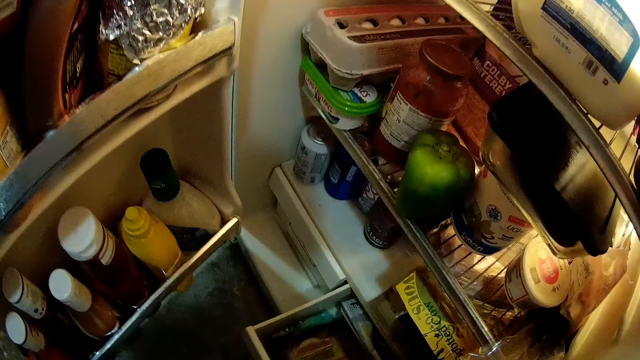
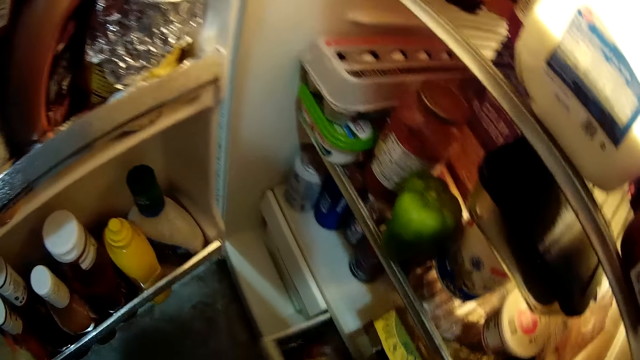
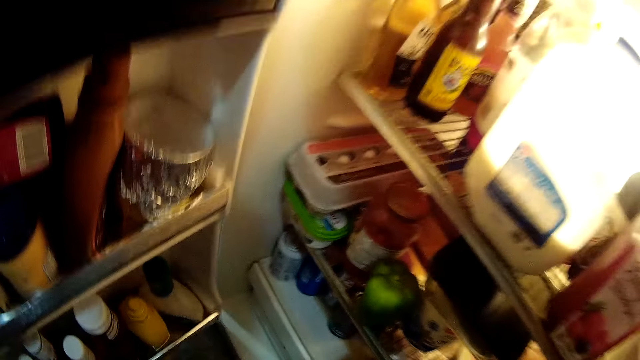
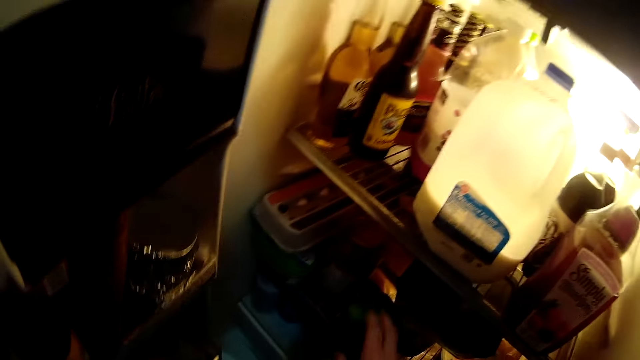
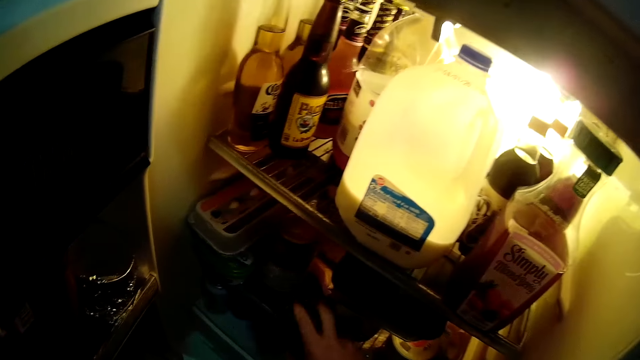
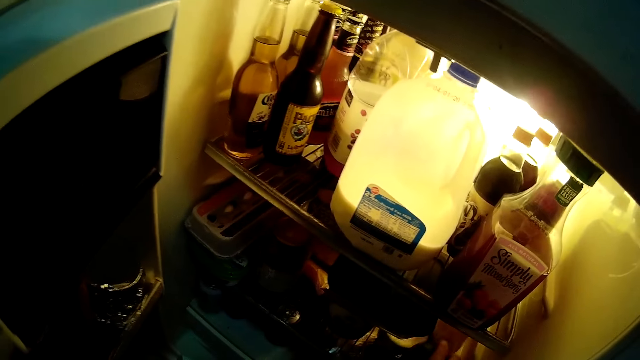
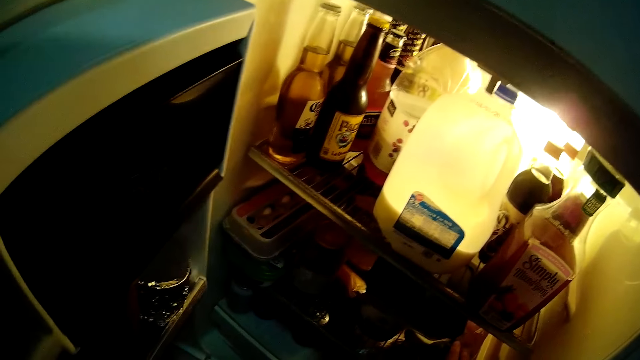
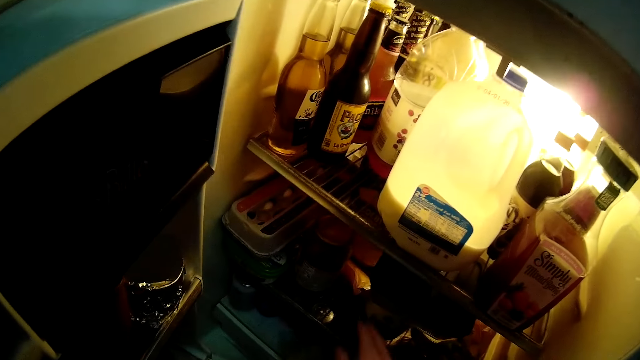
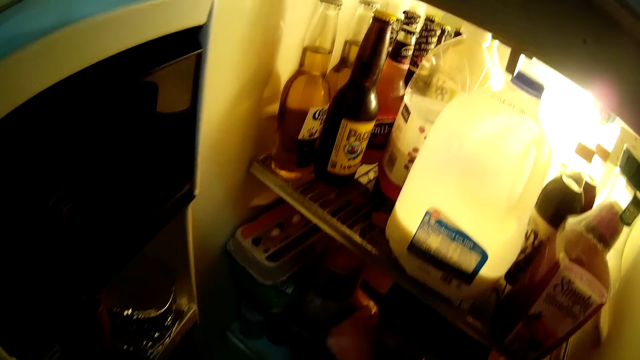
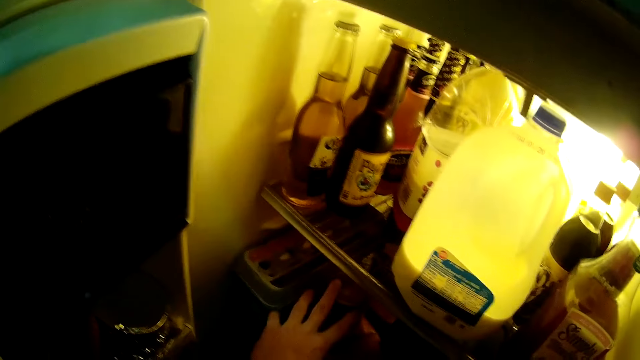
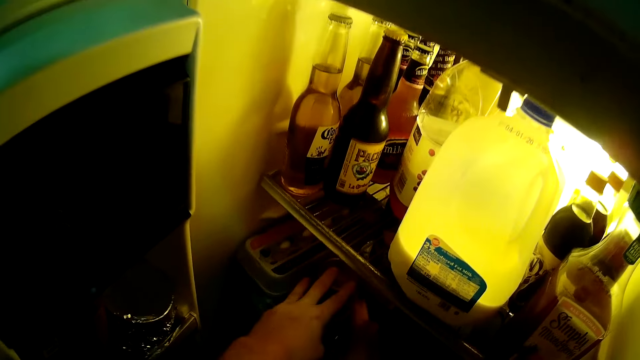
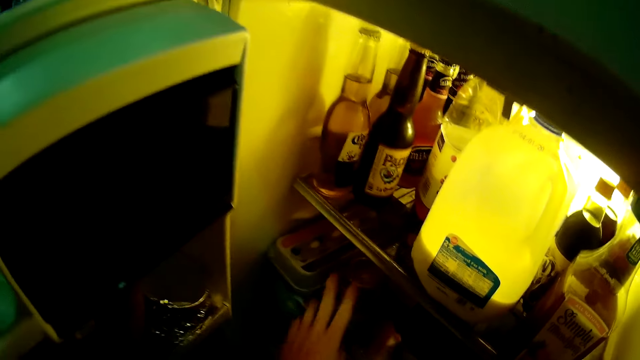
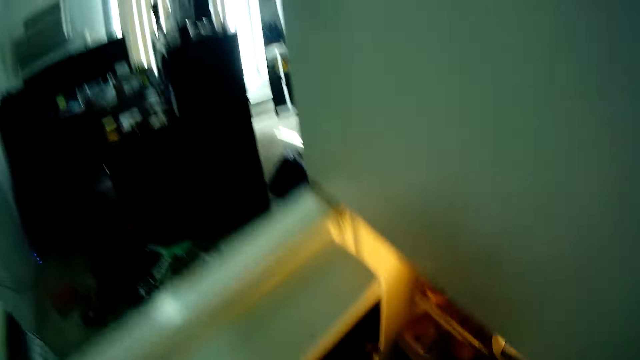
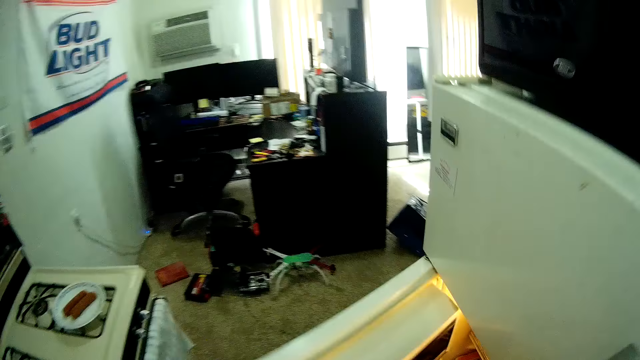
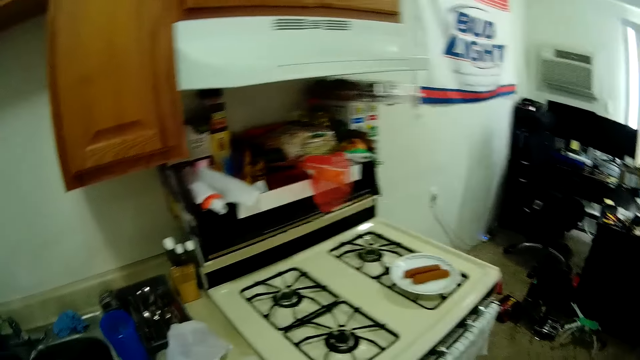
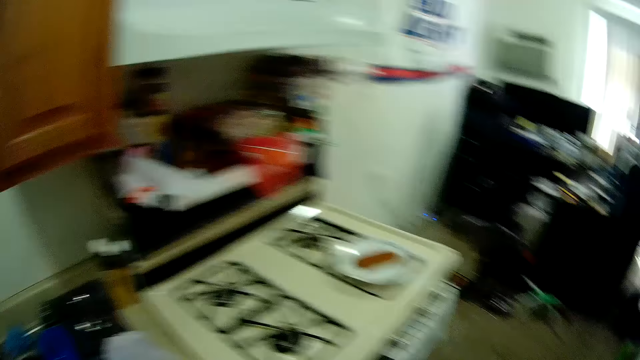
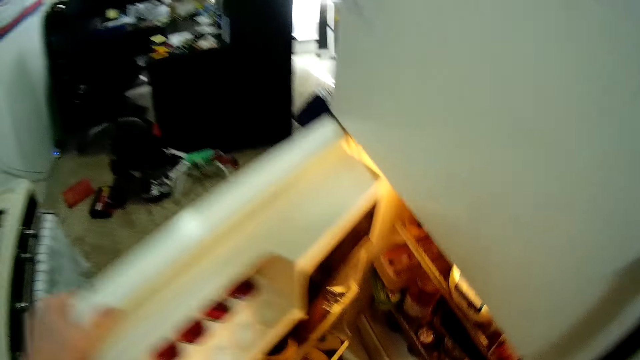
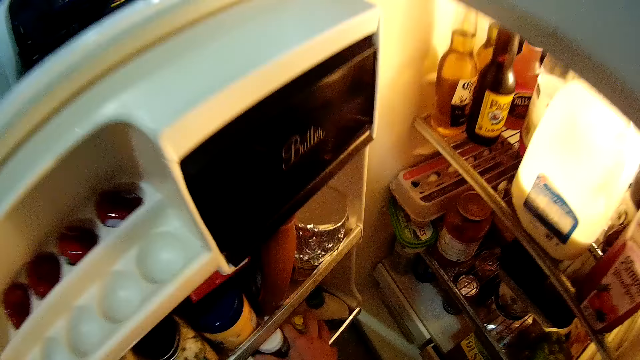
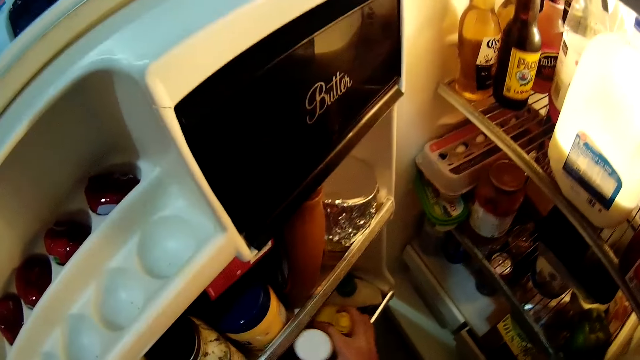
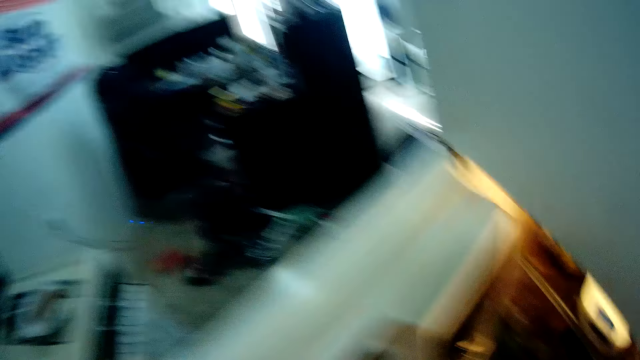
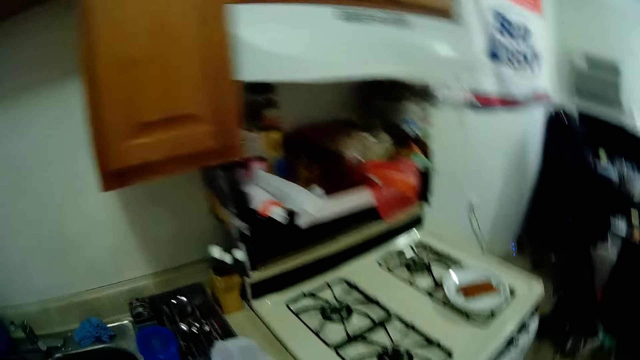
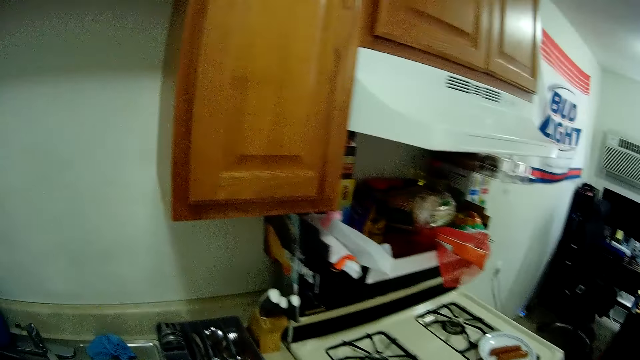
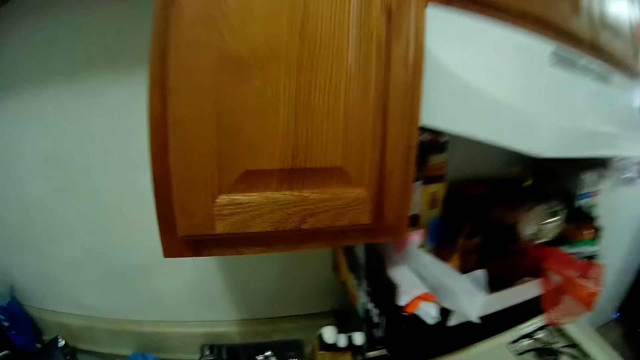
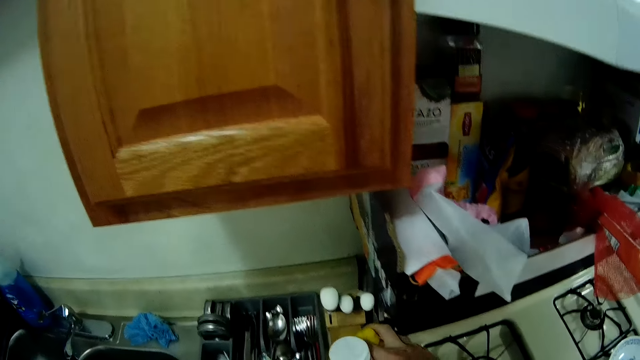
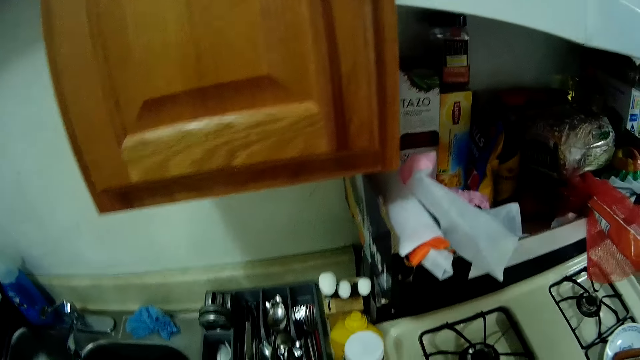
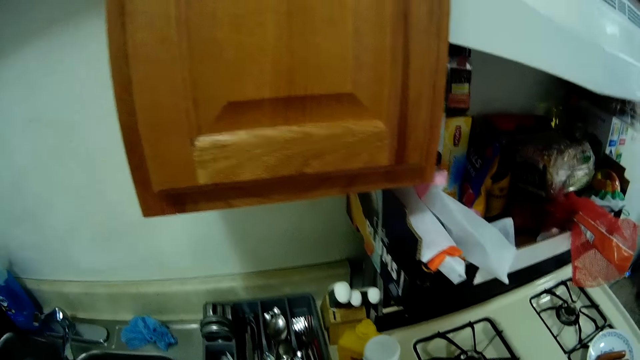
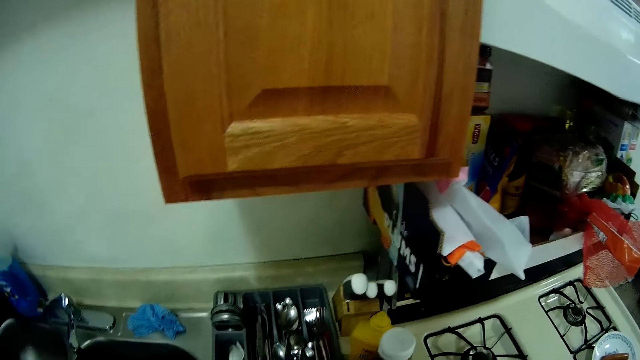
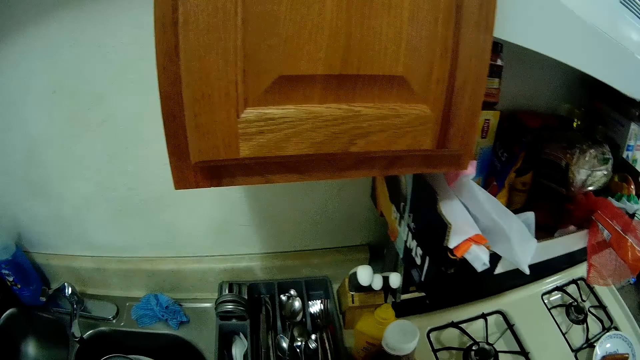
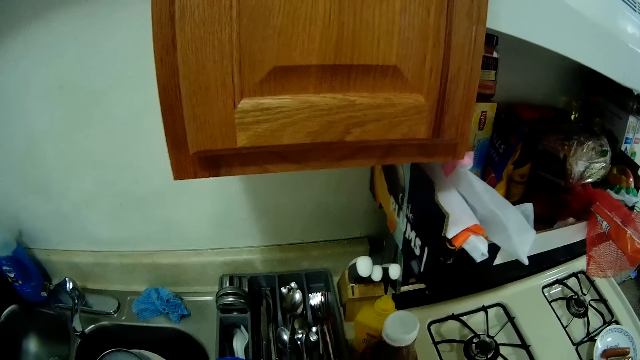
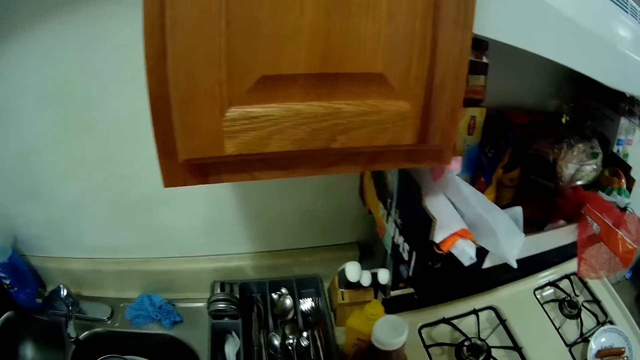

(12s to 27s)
The camera wearer closes the drawer. He picks up something. He looks around the kitchen. He takes out two jars from the fridge with his right hand. He looks around the kitchen. He drops the jars on the kitchen counter with his right hand. He does something.

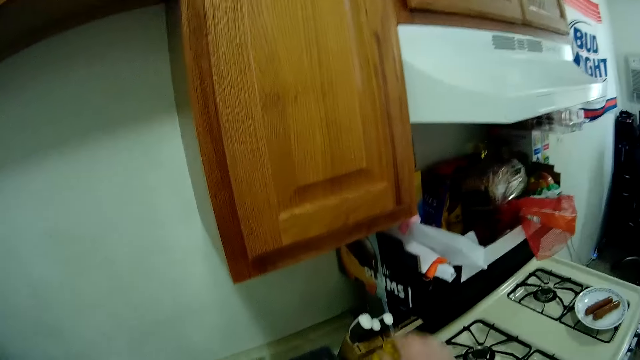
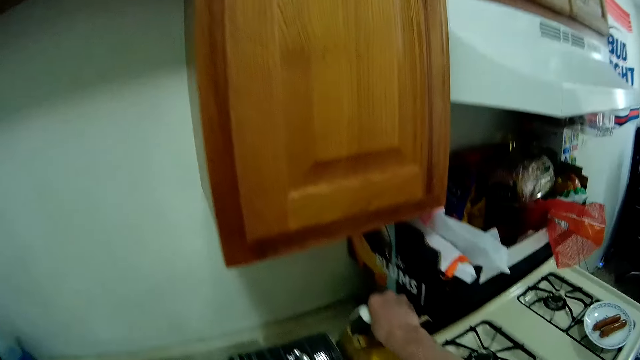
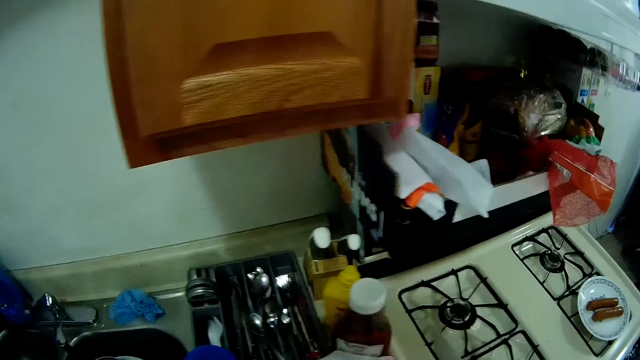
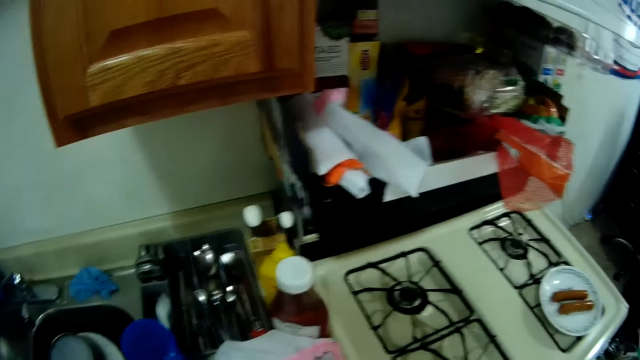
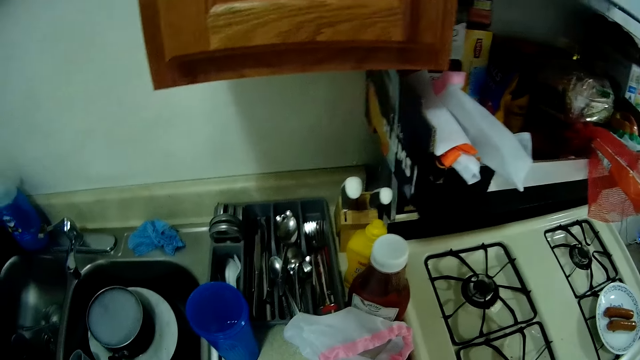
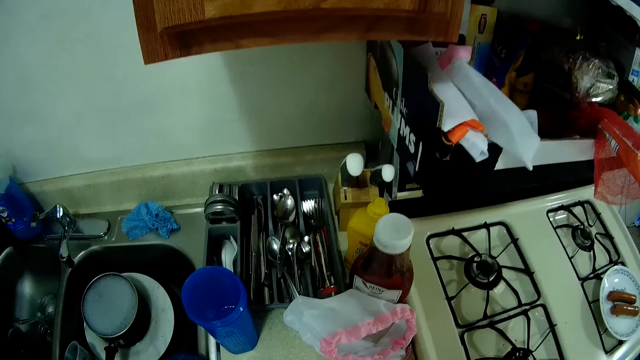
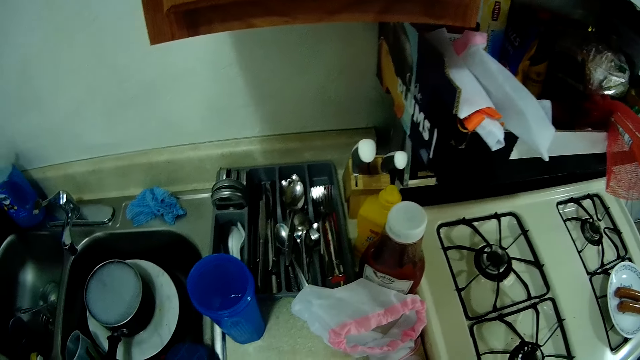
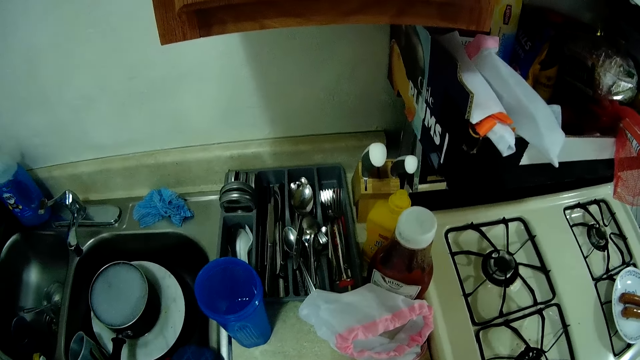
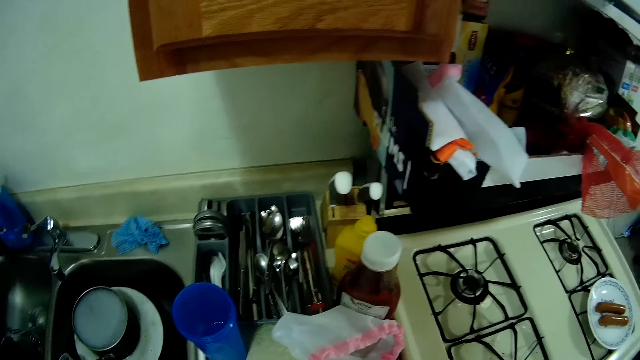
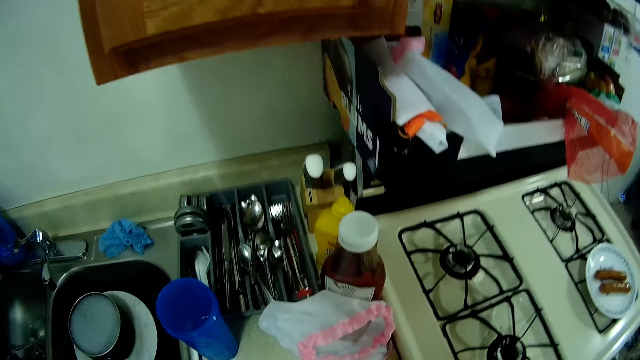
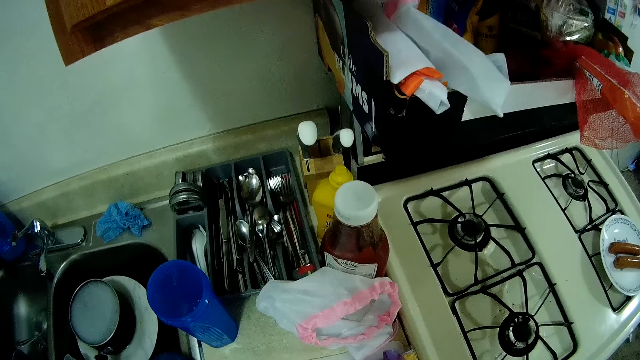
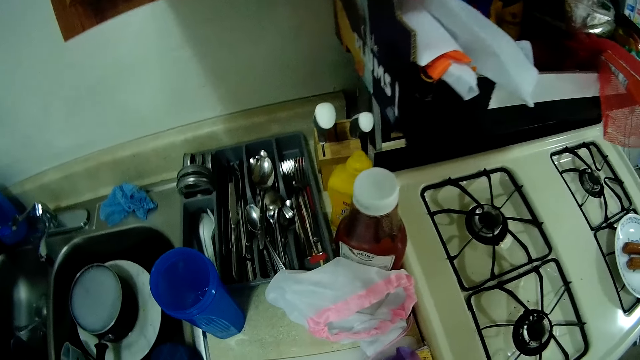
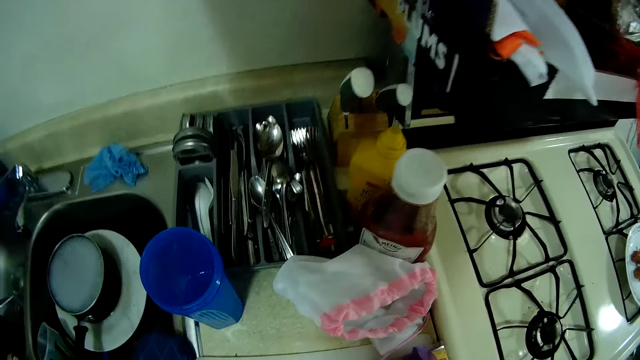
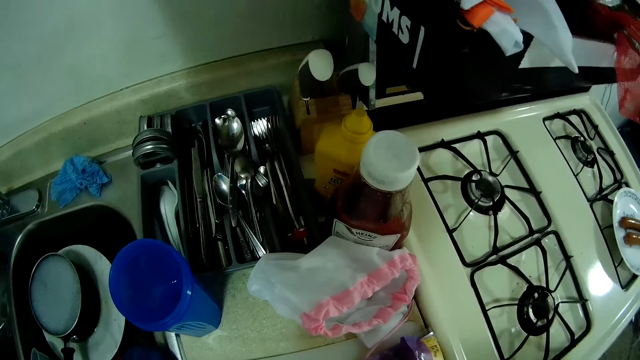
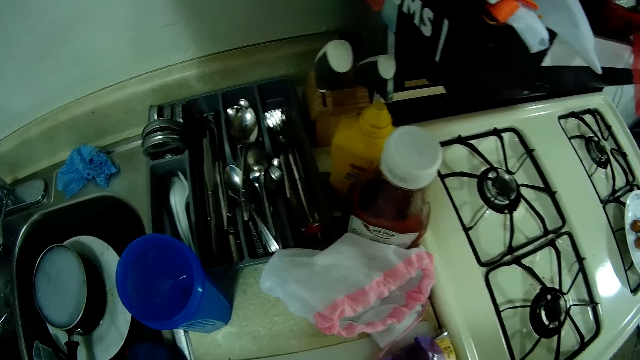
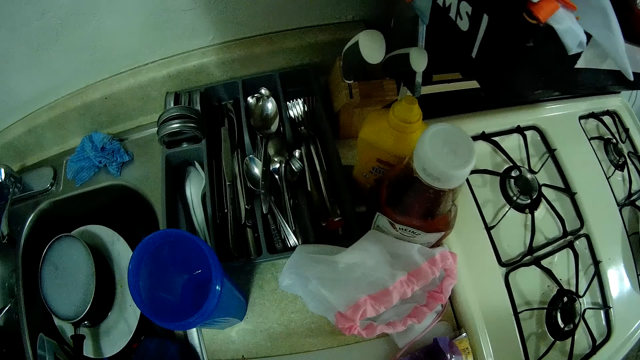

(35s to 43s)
The camera wearer takes a cutting knife from the kitchen counter with his right hand. He does something.
